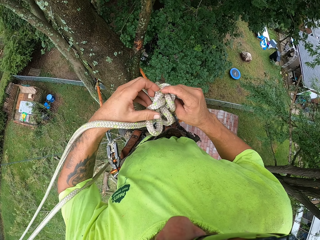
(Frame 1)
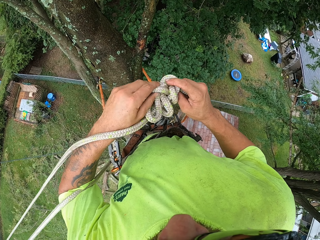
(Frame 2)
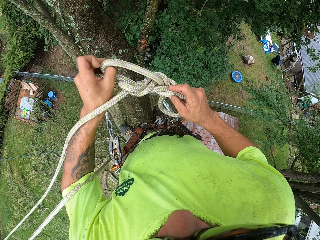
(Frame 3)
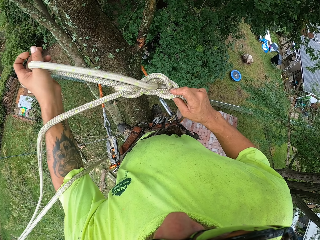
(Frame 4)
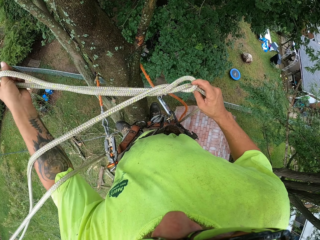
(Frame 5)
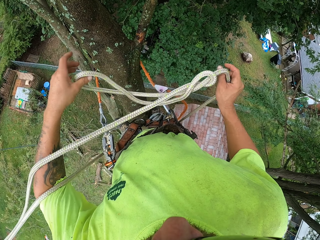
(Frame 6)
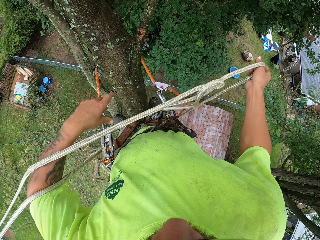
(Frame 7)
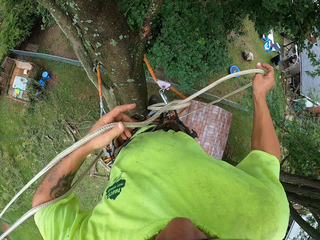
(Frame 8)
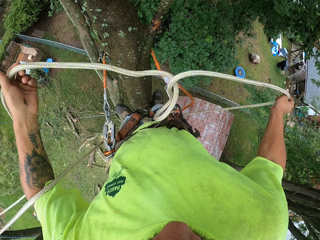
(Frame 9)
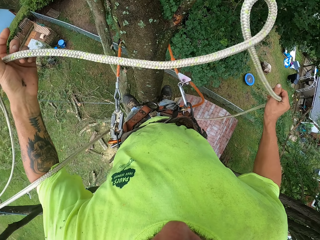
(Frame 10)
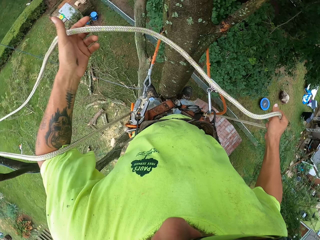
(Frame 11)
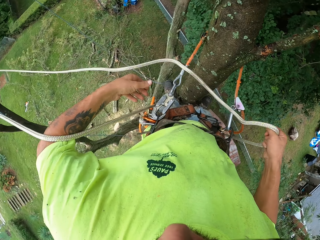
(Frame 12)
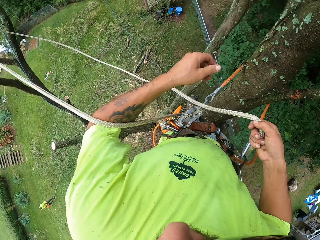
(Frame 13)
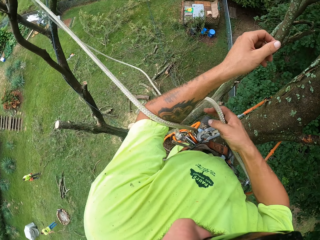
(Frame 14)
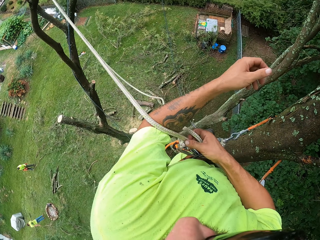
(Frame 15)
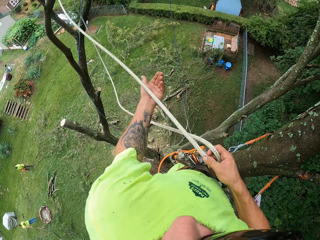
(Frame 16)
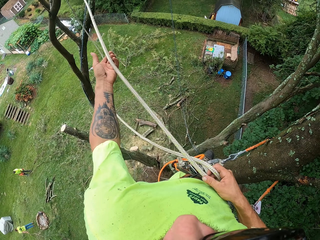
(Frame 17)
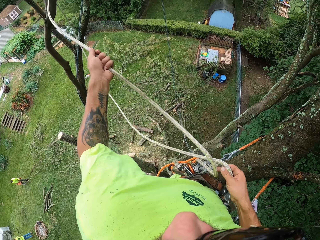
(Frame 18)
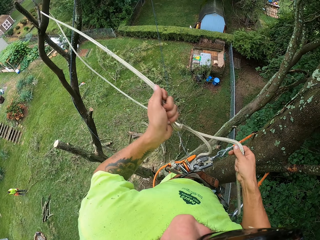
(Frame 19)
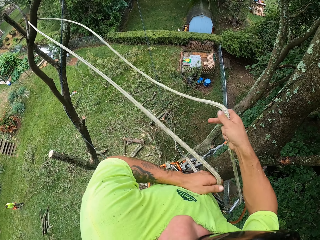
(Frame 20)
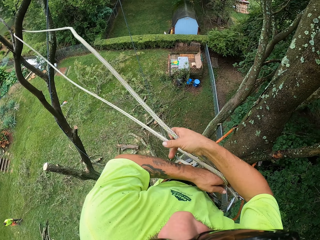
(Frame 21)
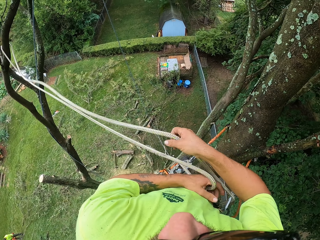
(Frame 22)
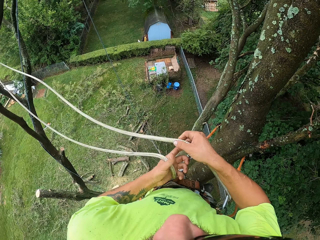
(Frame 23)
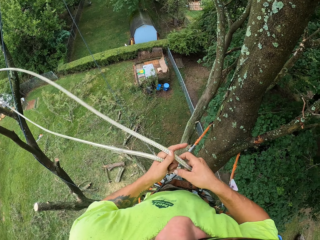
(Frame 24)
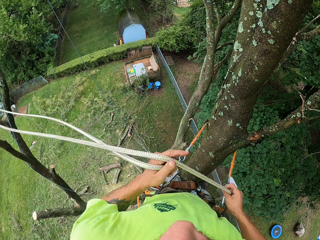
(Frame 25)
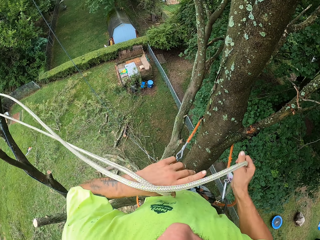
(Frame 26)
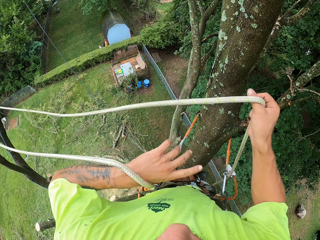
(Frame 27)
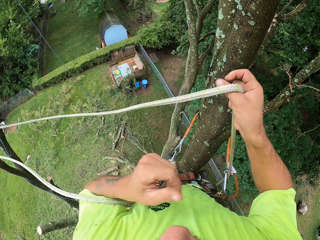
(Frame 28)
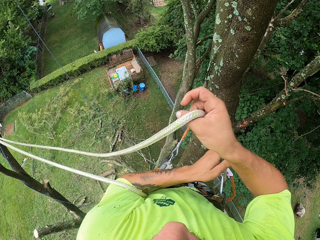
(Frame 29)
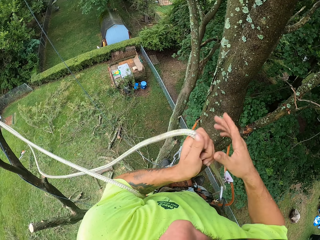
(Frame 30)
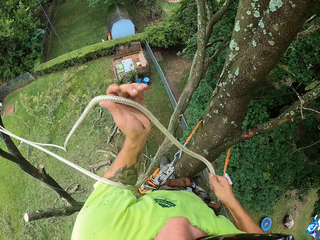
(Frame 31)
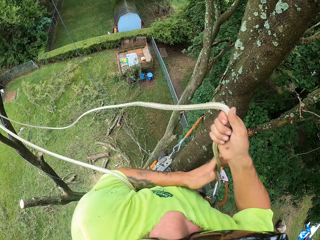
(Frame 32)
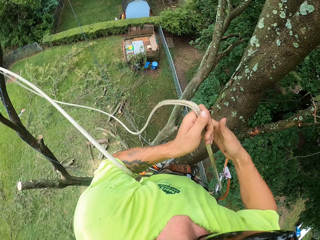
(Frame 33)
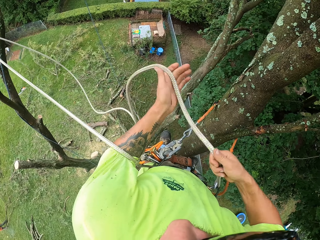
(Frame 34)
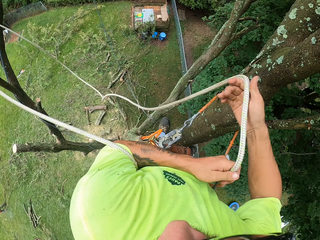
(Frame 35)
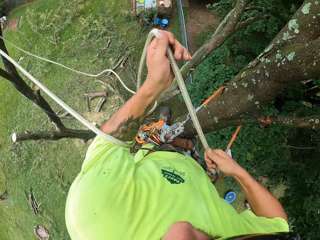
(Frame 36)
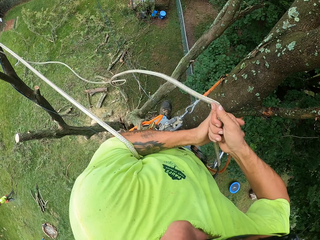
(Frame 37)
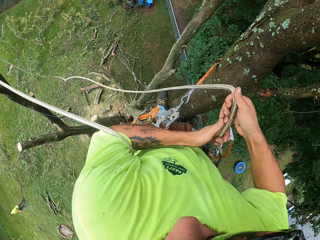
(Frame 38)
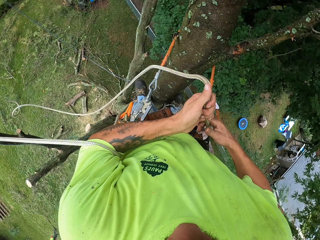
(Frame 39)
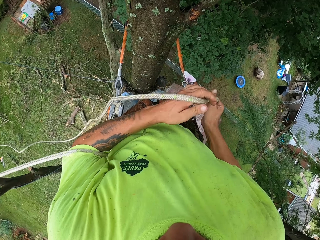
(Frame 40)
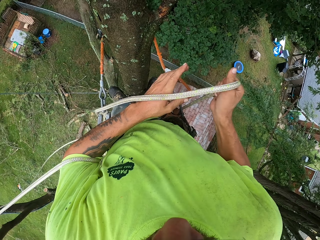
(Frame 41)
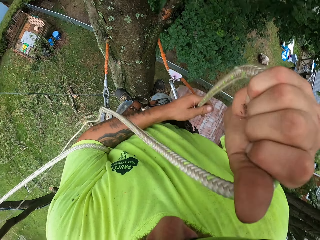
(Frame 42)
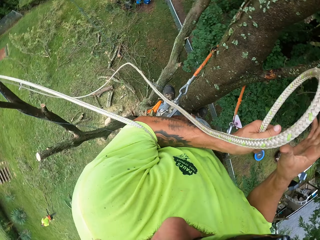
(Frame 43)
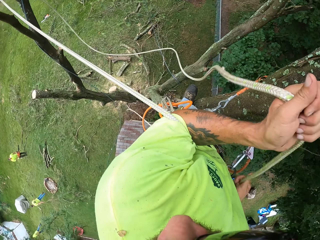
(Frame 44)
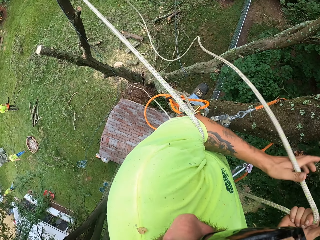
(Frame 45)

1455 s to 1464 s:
The camera wearer unties a knot on the rope with both hands. A man holds a chainsaw in both hands. The camera wearer pulls the rope with both hands.

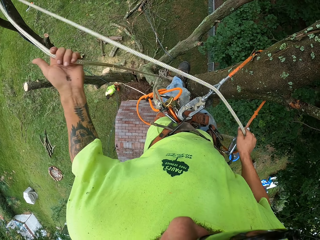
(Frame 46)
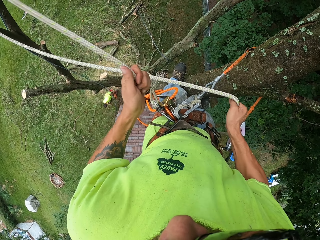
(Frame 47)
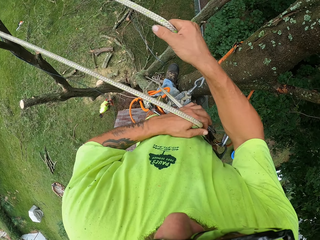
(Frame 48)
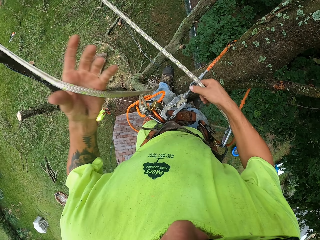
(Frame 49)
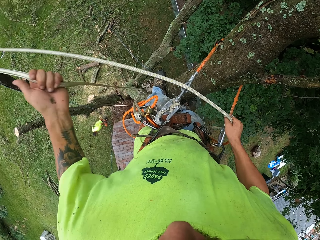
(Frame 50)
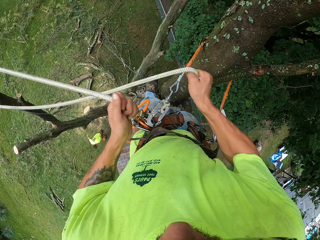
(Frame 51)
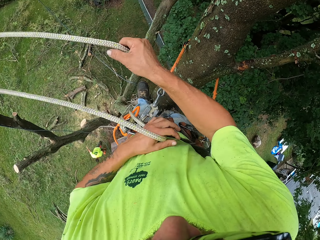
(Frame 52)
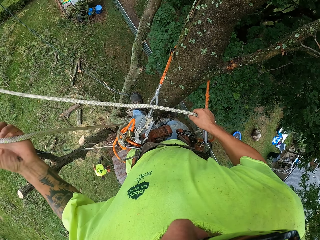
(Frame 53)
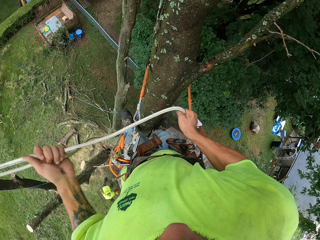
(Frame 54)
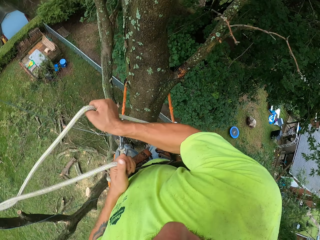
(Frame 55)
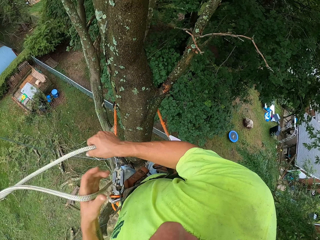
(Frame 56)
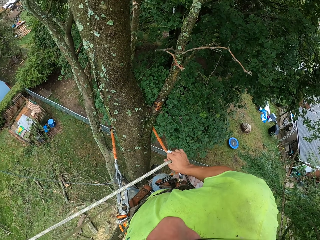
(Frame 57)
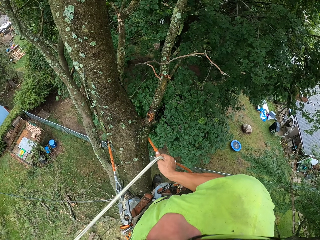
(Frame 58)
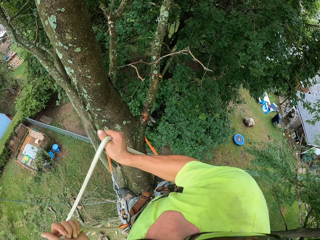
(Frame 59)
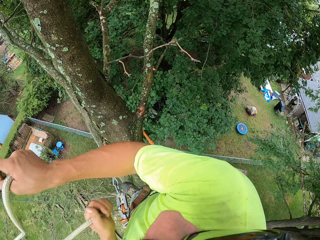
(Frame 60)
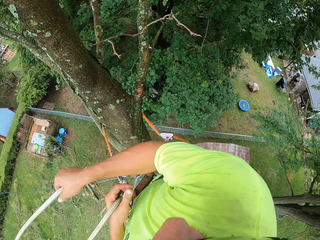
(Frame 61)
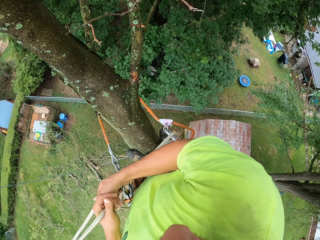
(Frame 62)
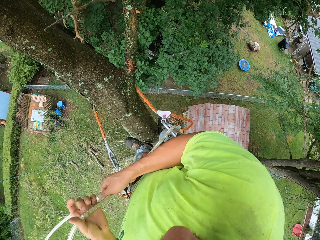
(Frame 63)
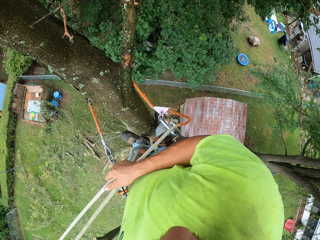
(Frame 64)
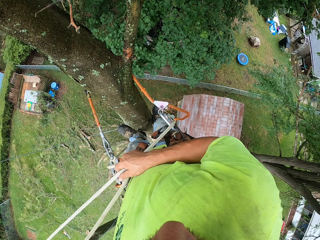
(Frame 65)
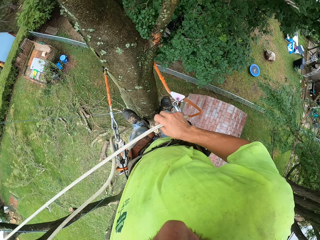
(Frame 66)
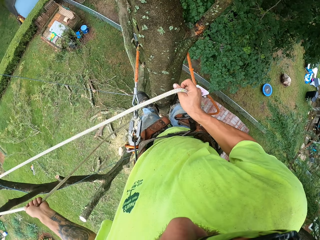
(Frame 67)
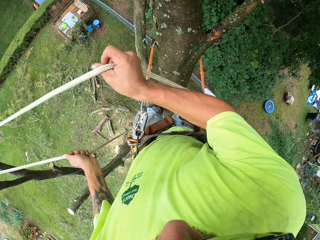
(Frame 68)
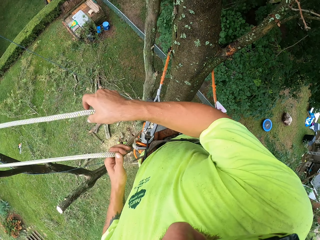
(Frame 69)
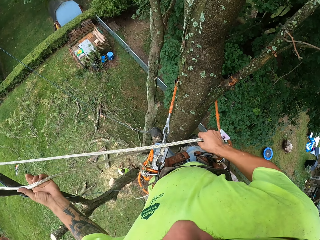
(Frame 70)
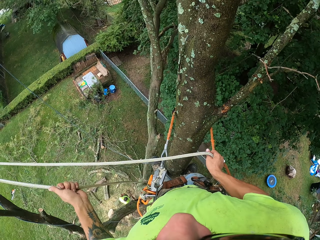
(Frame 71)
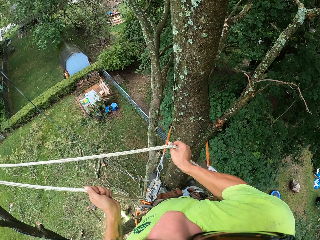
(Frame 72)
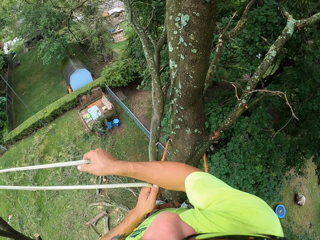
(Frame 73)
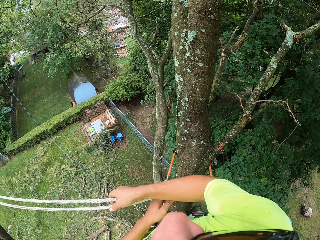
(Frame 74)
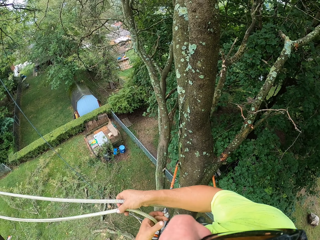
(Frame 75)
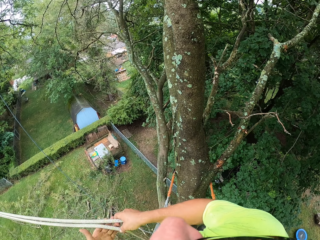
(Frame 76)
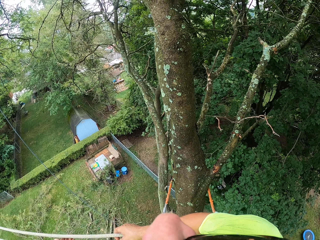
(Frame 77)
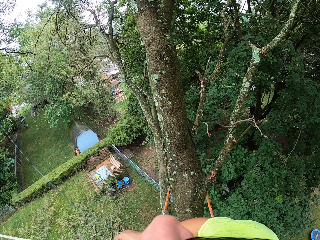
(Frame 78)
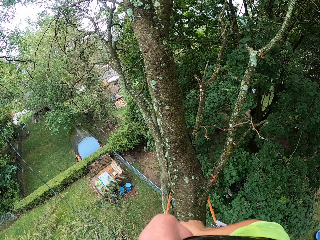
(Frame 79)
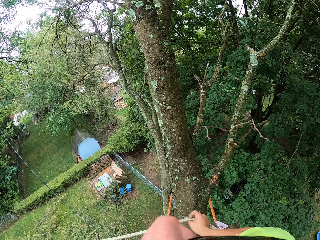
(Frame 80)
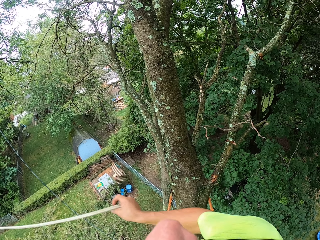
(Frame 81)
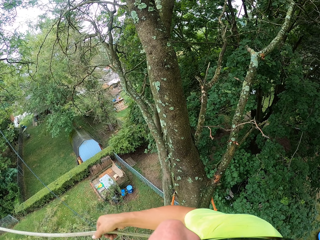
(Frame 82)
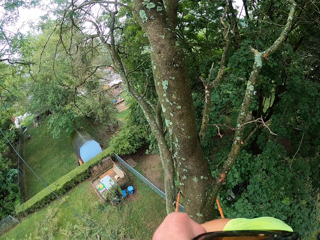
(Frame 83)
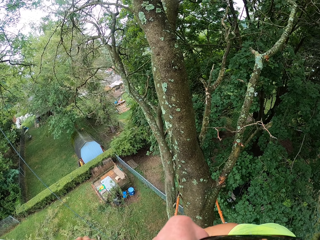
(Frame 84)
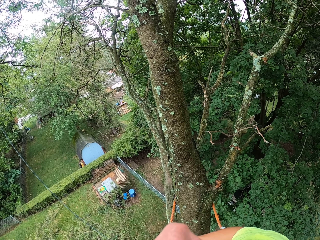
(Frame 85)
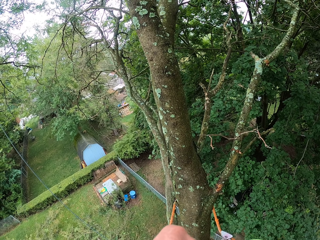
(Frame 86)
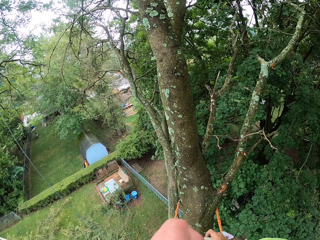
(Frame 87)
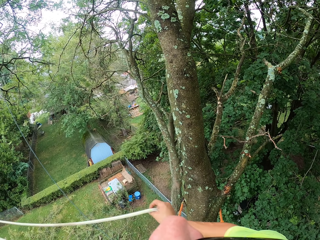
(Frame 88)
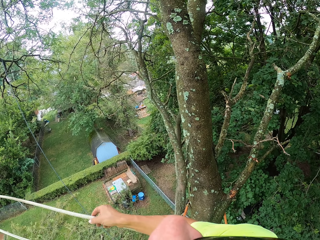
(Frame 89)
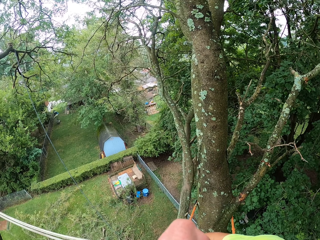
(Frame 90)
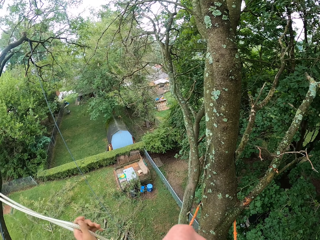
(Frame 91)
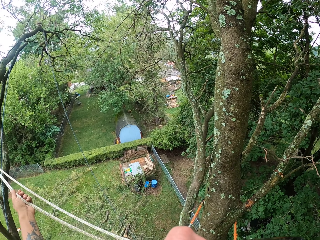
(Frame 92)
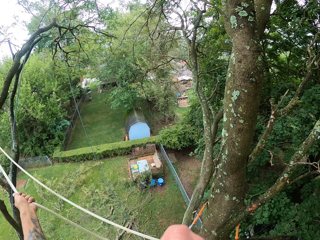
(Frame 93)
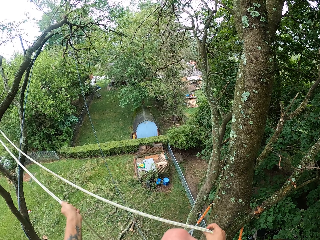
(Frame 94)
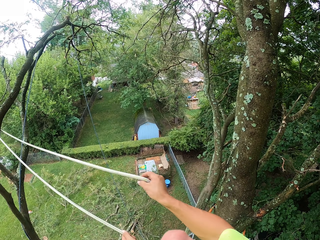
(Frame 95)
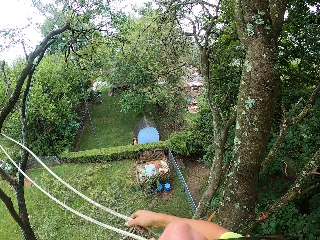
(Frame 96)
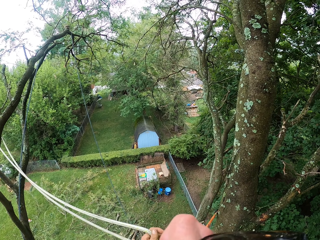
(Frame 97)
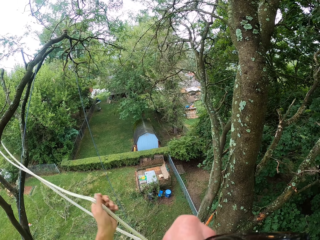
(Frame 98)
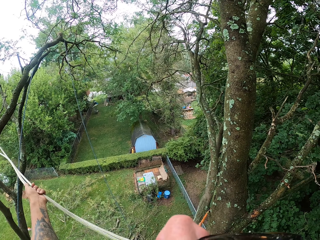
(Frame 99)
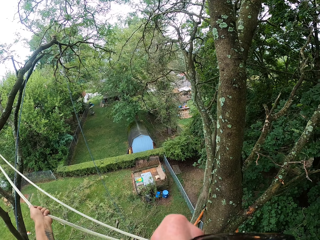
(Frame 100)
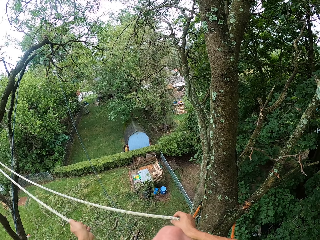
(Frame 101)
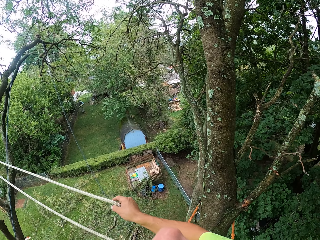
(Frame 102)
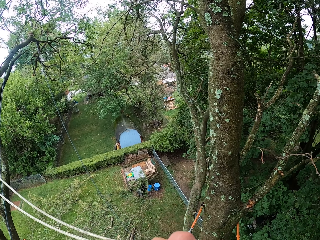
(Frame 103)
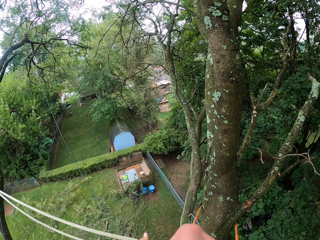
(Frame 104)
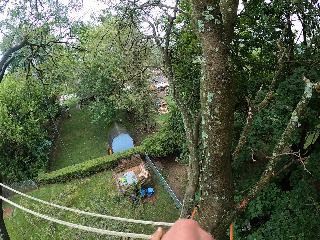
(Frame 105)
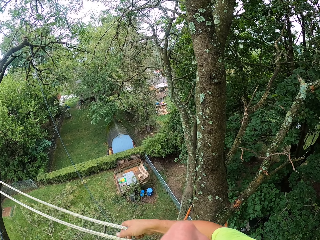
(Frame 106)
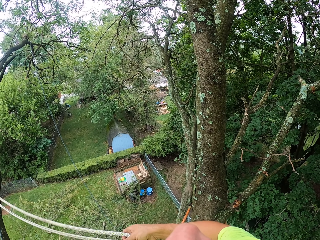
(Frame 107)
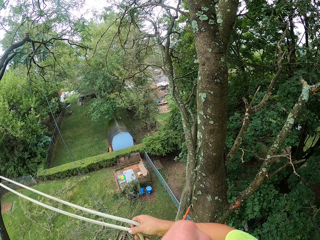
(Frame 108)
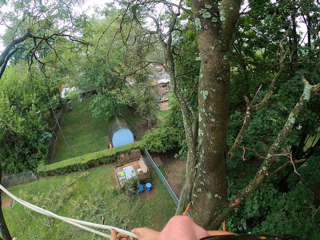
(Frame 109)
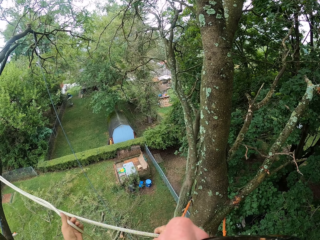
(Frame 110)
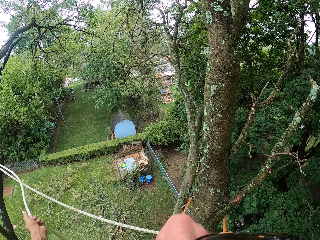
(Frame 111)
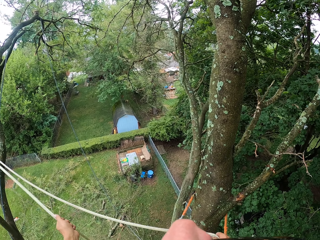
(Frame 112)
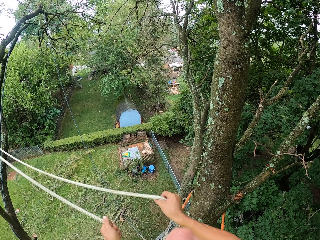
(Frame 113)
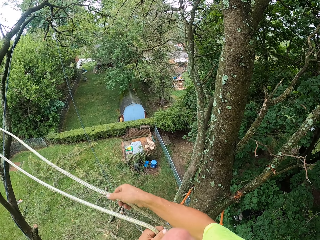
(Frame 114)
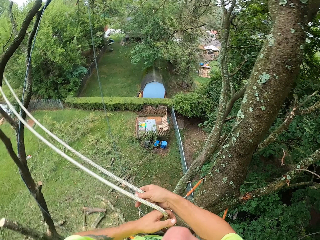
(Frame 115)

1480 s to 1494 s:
The man drops the chainsaw on the ground with his left hand.
